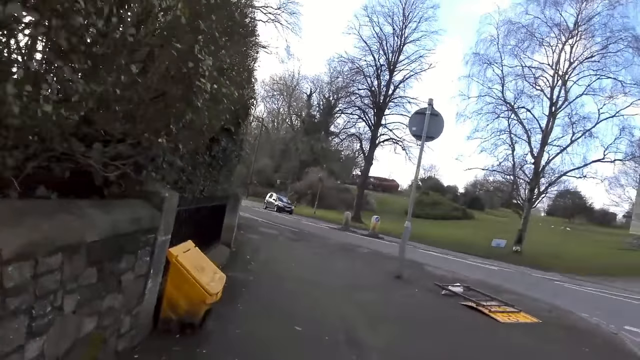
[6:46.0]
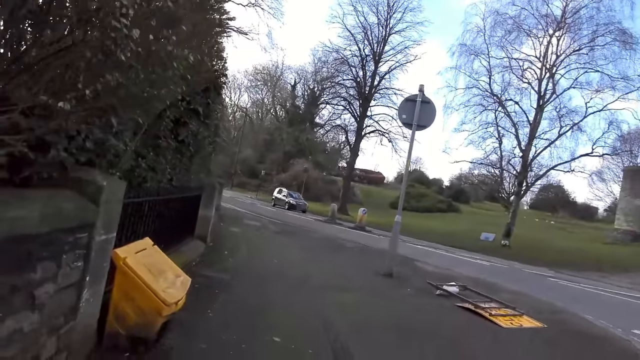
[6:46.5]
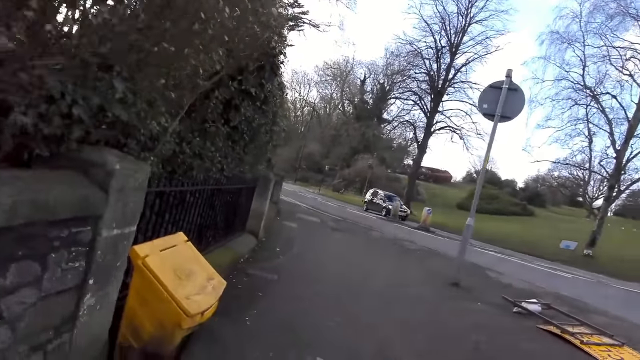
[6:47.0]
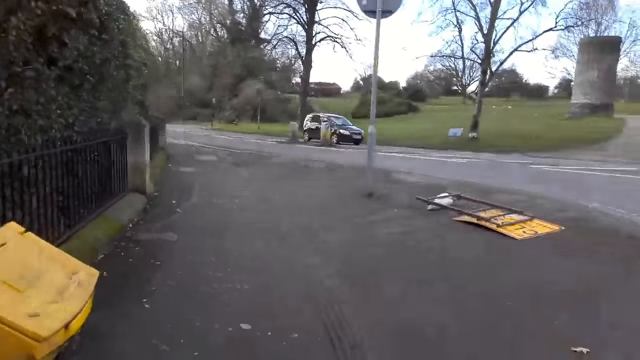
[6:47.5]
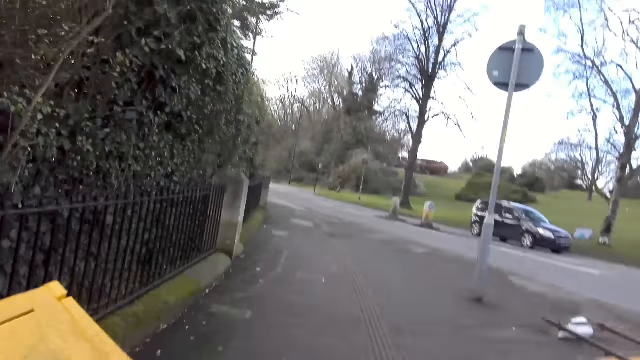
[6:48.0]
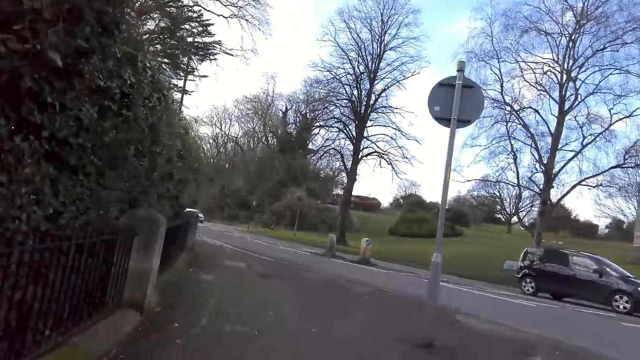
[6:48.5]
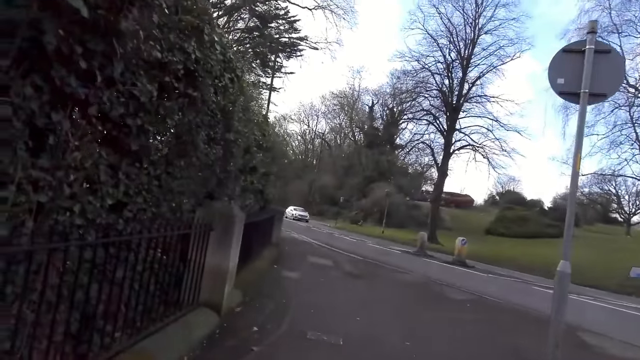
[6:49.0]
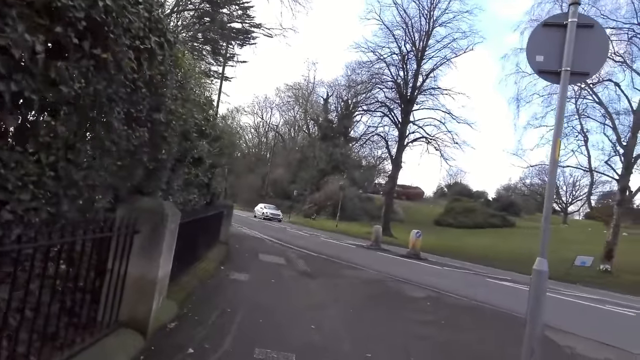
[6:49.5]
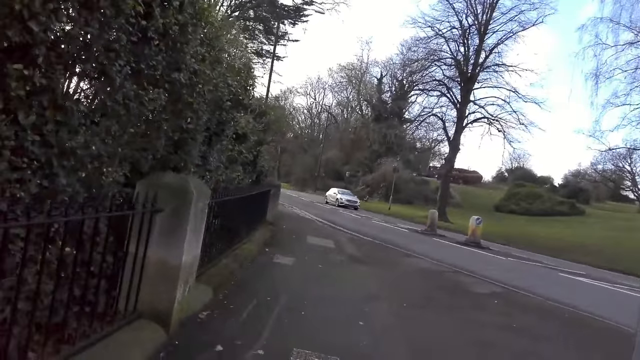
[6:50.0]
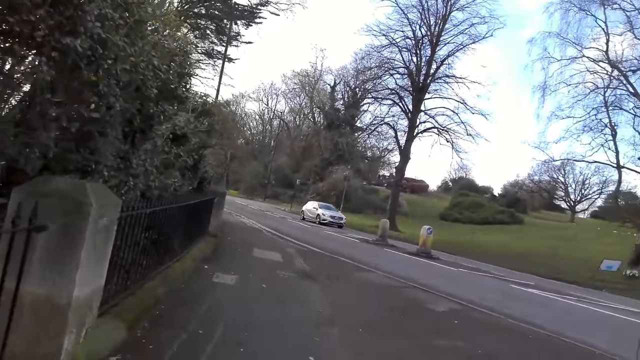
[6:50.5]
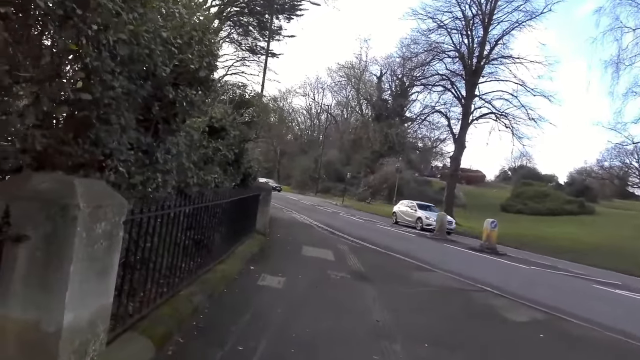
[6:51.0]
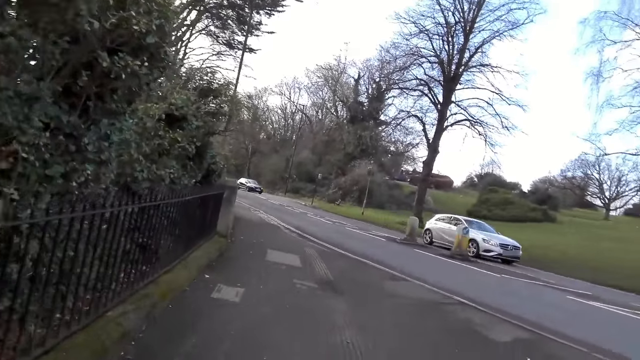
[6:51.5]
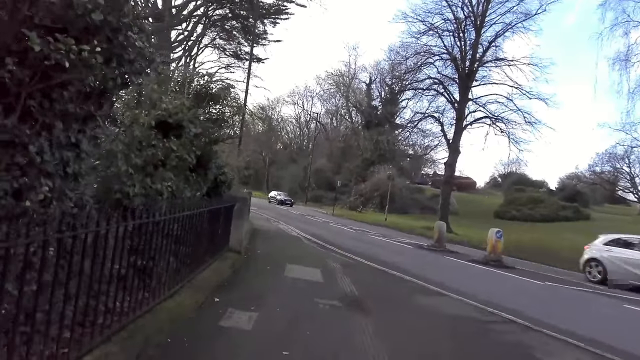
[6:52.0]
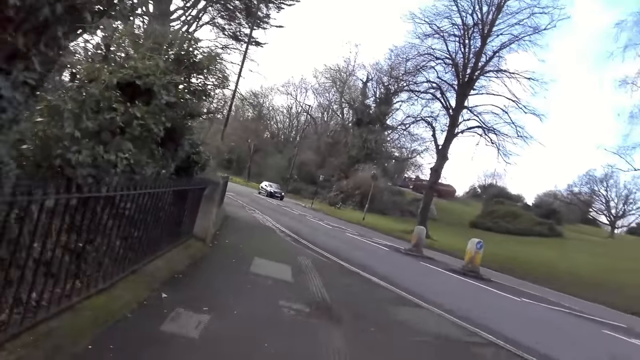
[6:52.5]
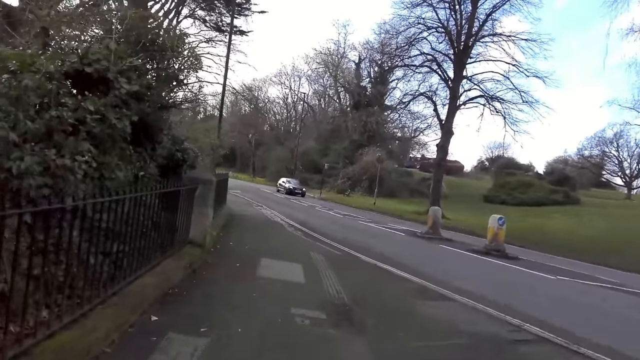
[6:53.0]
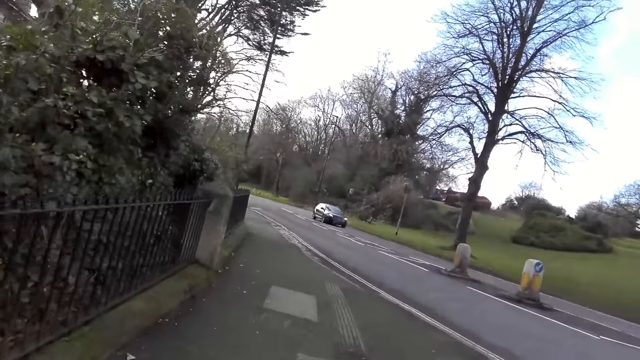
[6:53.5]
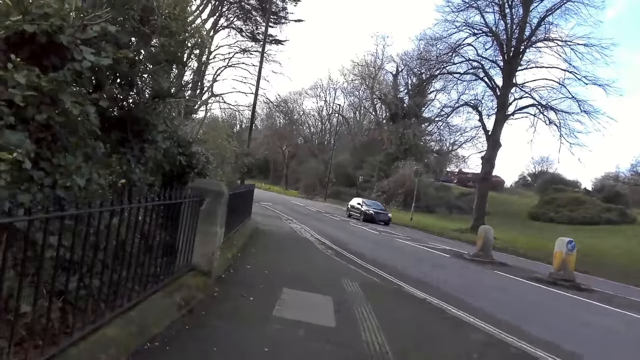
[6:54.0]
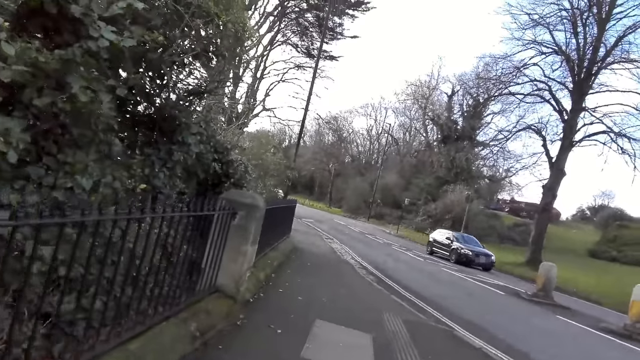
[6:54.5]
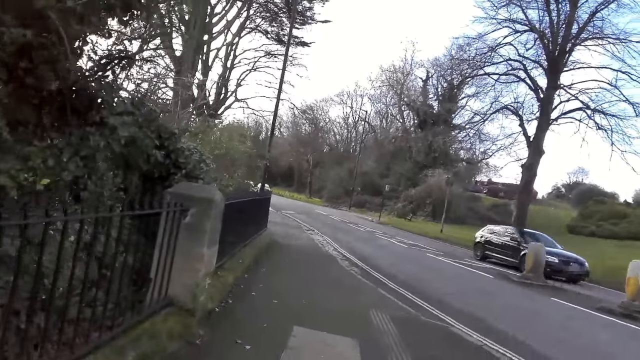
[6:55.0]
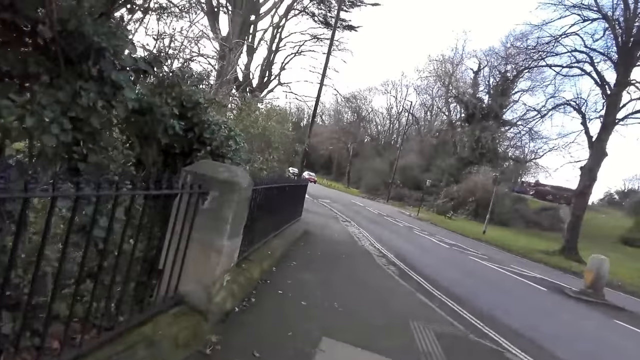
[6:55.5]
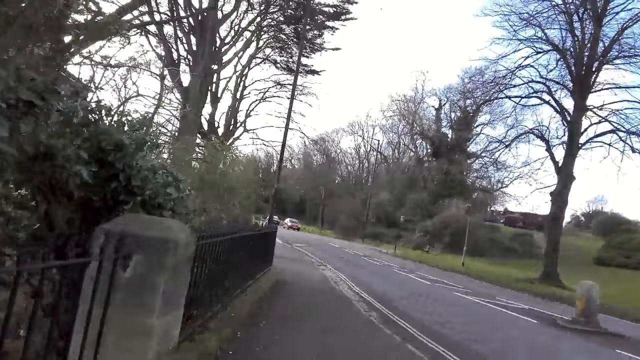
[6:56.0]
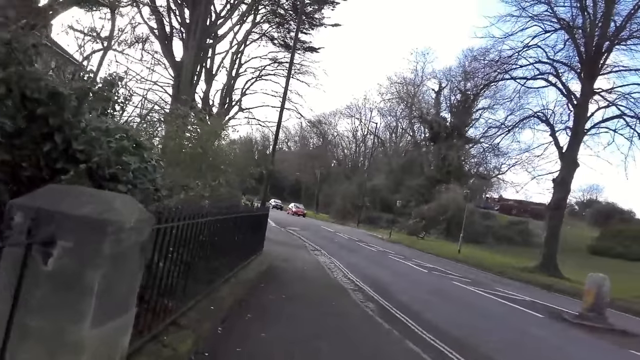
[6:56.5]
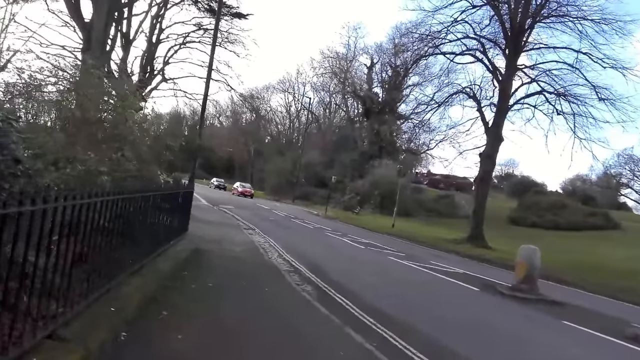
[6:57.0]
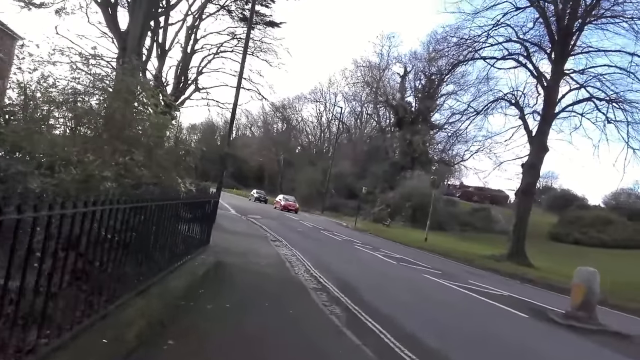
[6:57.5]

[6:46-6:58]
A car drives past the camera wearer repeatedly.

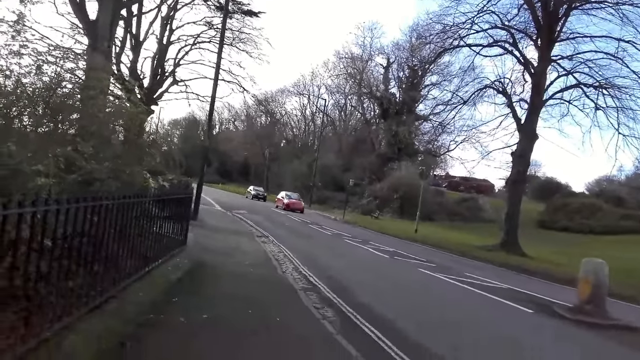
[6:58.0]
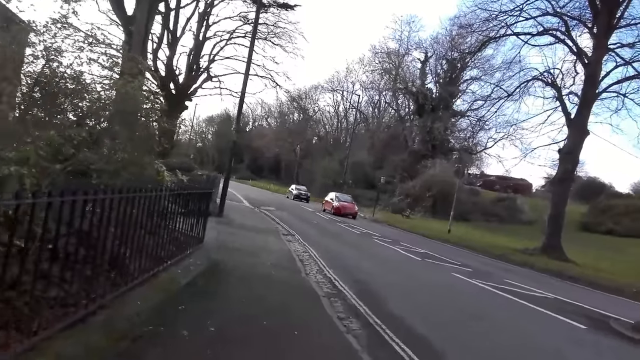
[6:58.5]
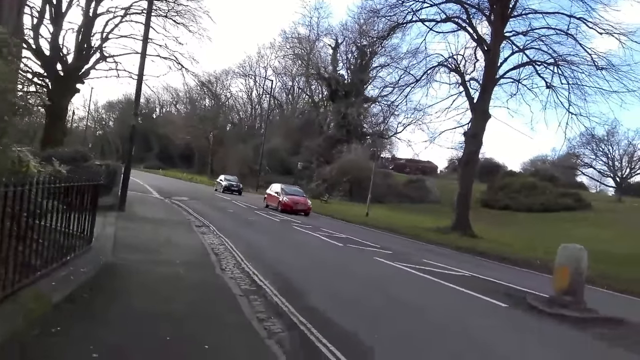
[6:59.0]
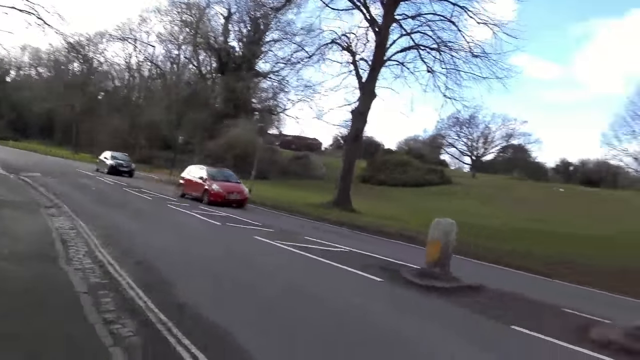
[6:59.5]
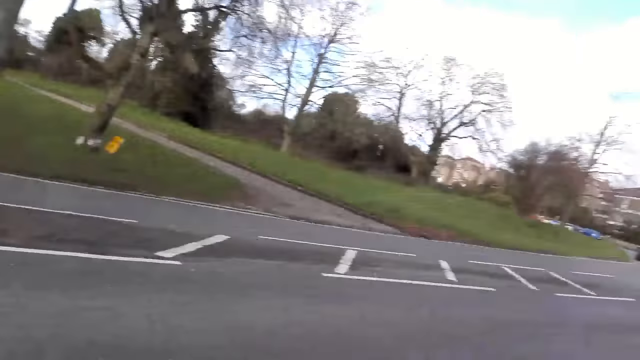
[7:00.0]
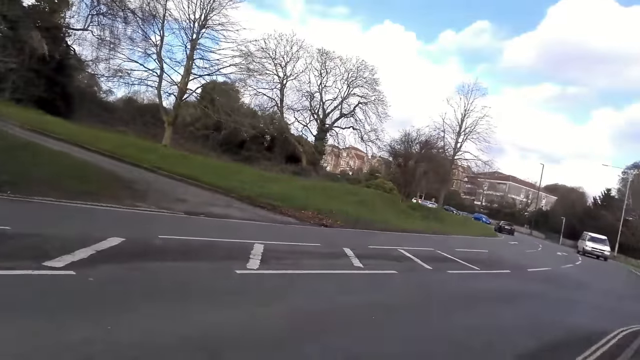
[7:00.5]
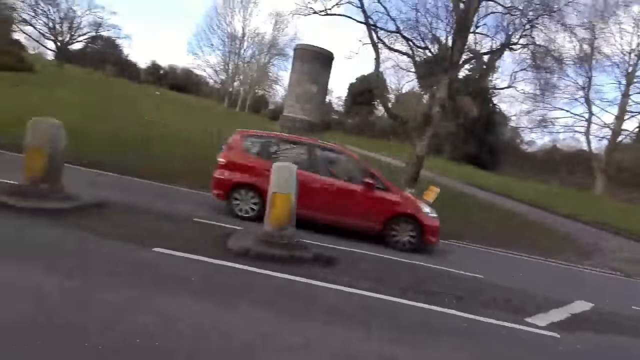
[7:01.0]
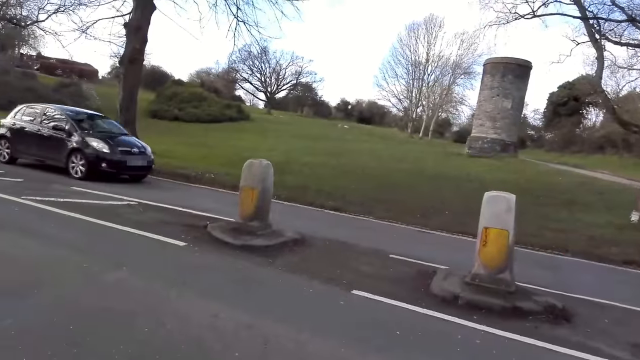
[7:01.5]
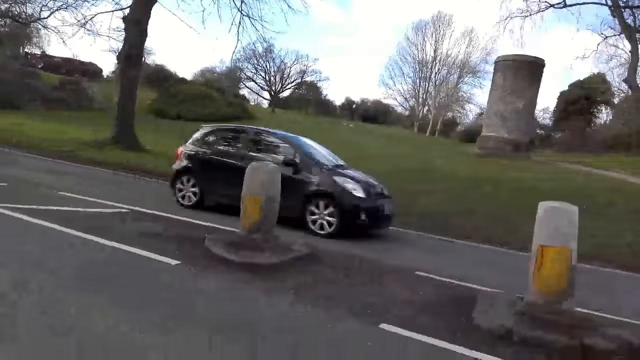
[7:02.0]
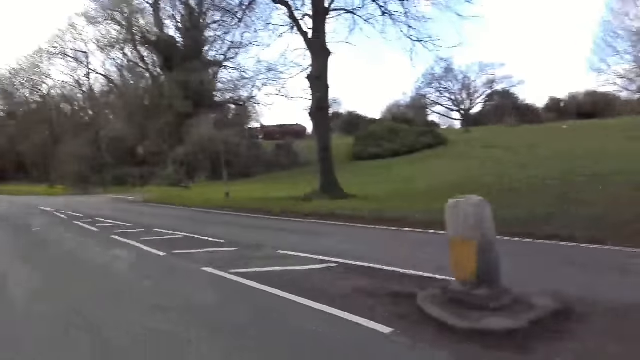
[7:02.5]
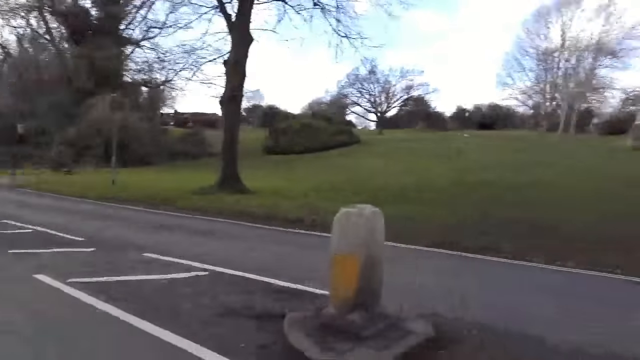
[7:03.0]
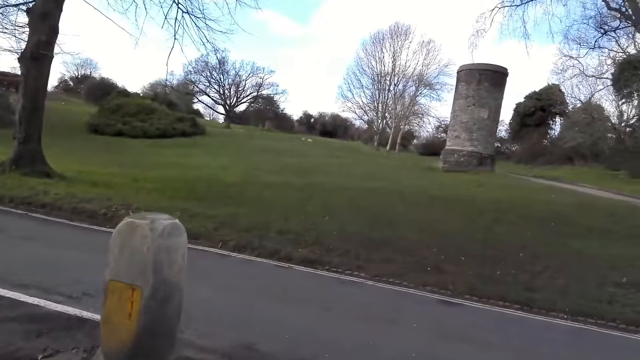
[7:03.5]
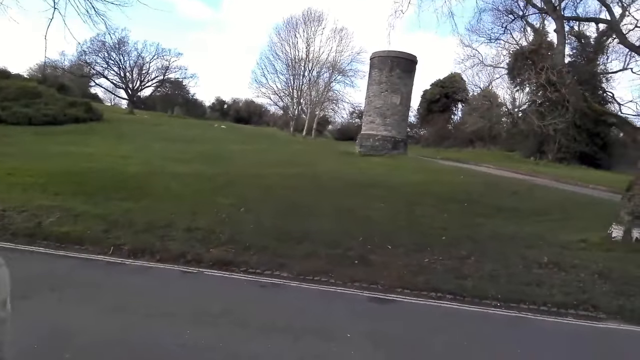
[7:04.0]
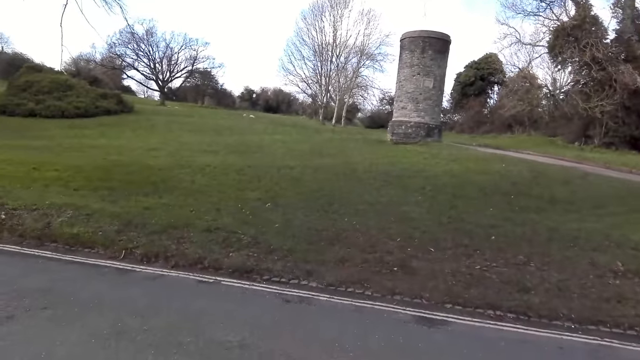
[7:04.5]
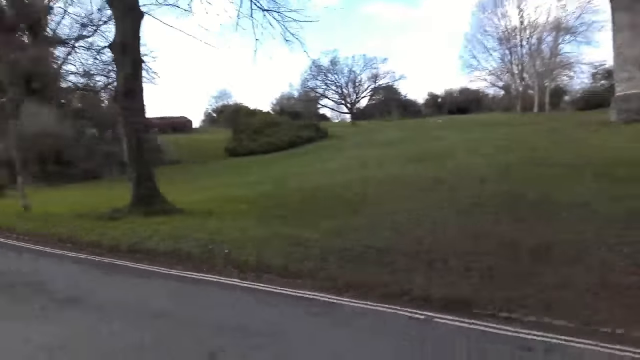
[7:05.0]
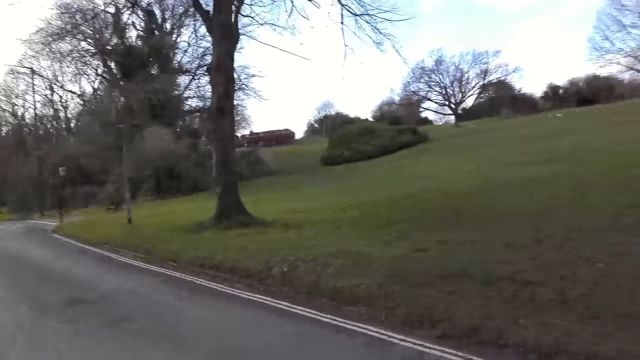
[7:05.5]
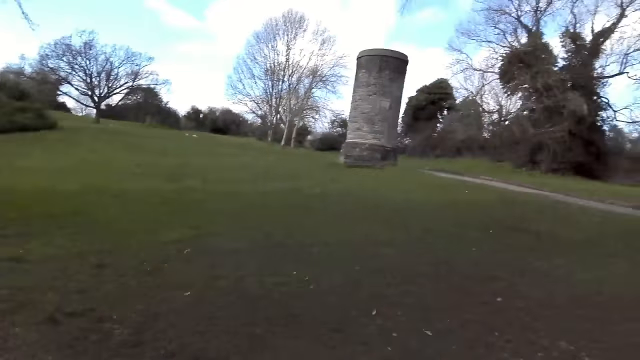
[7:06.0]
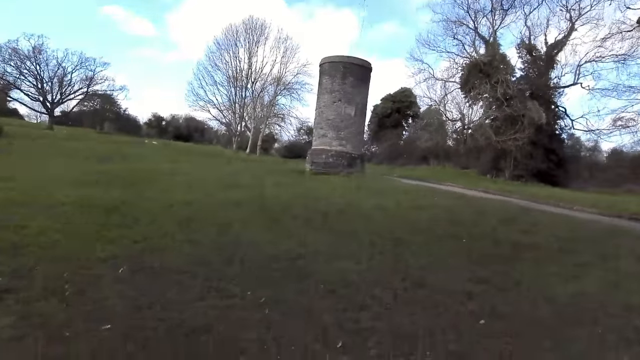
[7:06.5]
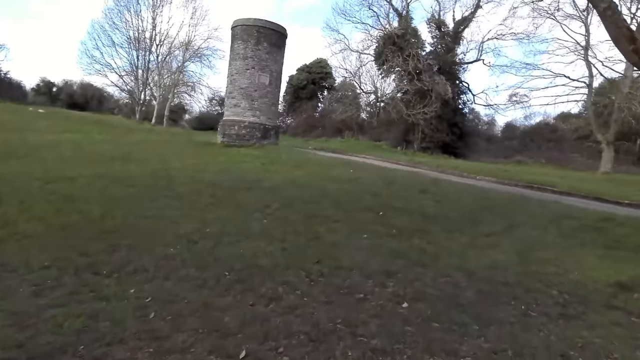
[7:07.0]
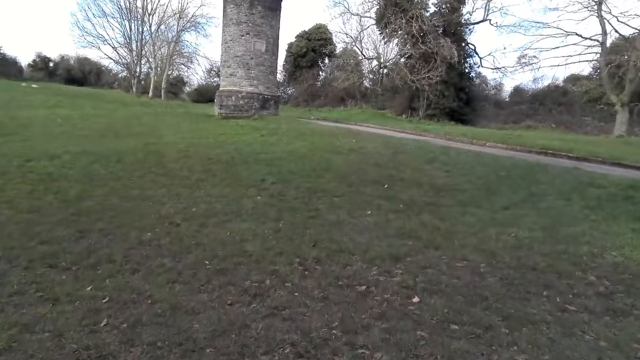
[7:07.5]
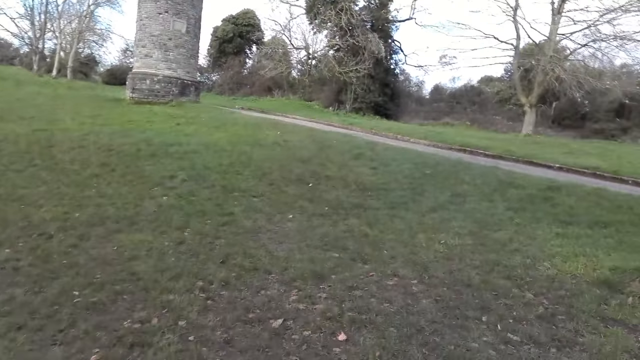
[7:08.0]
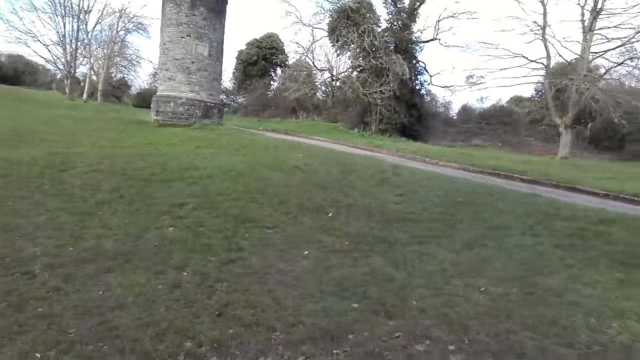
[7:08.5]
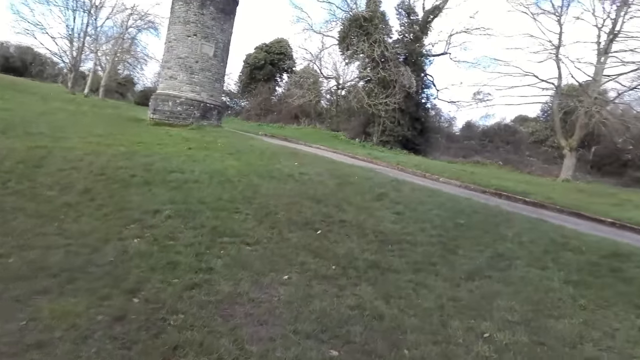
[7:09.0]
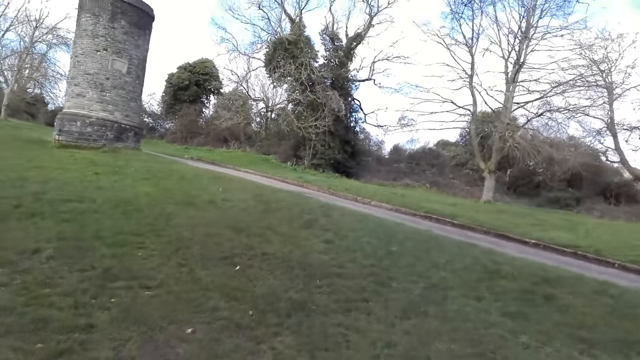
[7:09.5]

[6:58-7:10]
A car drives past the camera wearer. A car drives past the camera wearer again. The camera wearer walks across the road. They walk on a field.
